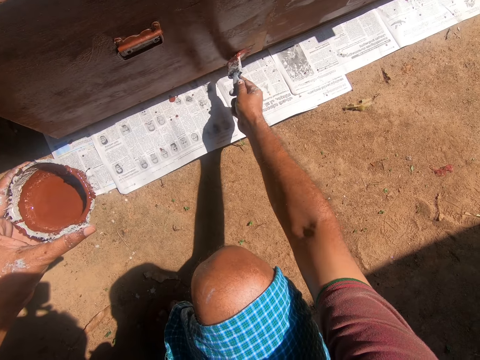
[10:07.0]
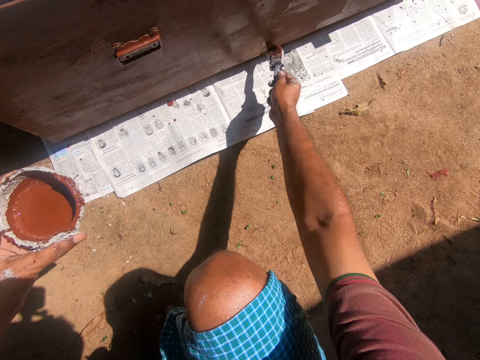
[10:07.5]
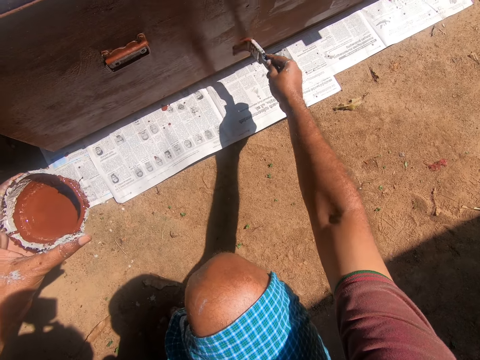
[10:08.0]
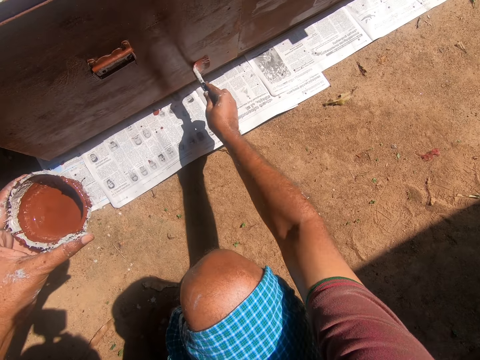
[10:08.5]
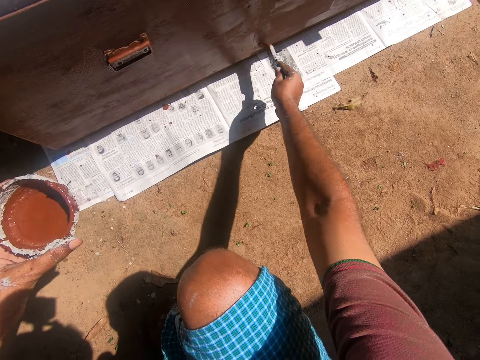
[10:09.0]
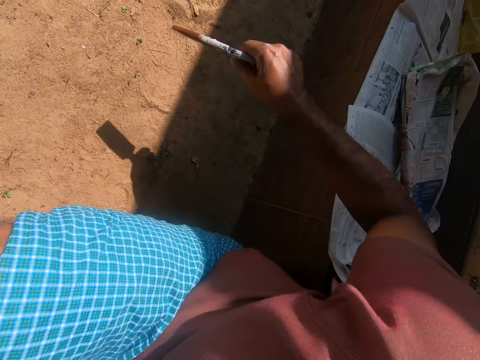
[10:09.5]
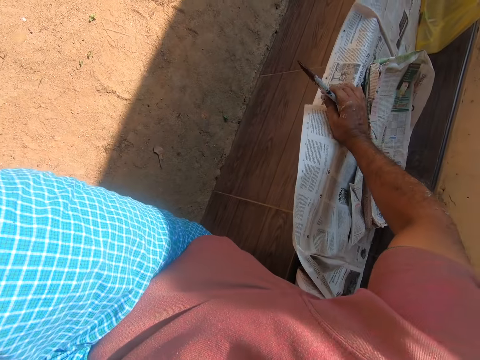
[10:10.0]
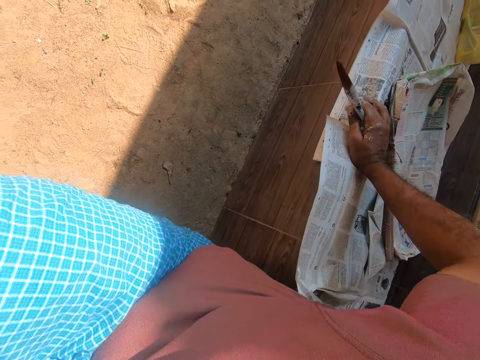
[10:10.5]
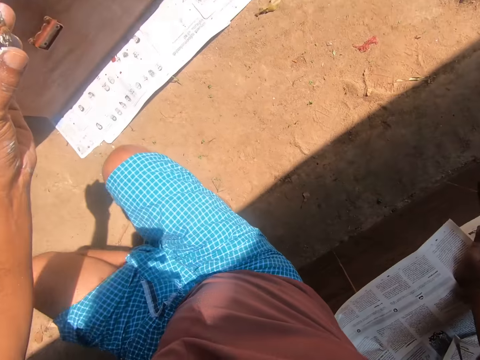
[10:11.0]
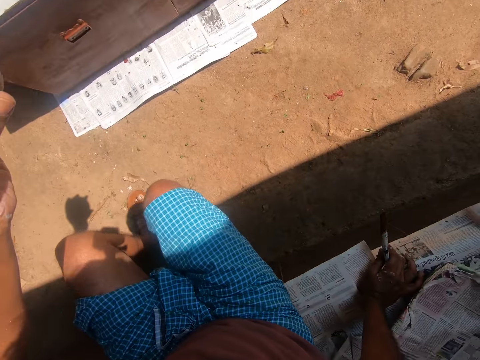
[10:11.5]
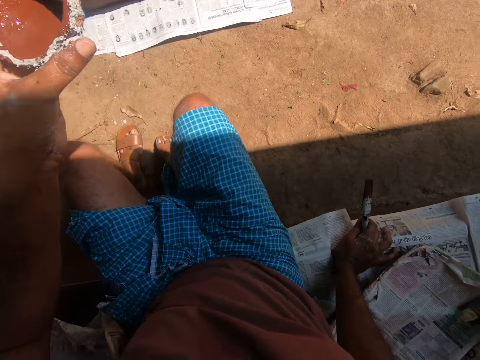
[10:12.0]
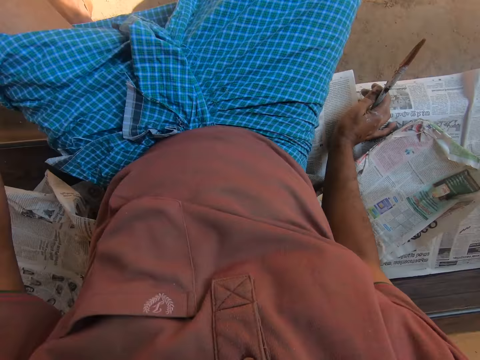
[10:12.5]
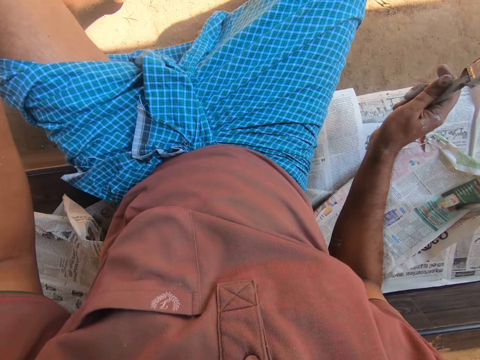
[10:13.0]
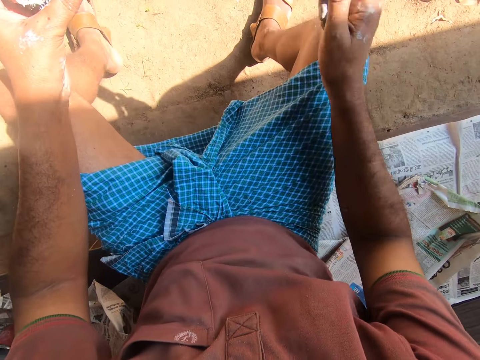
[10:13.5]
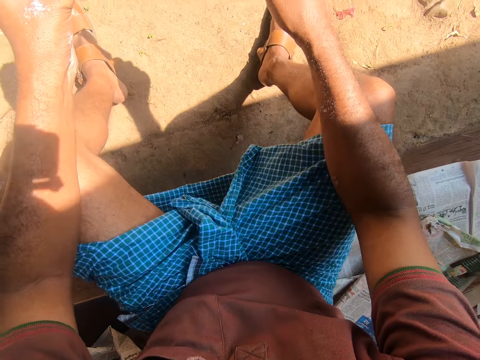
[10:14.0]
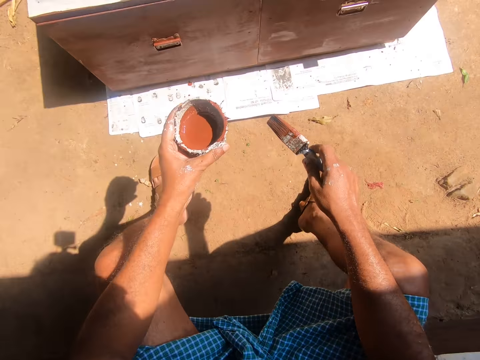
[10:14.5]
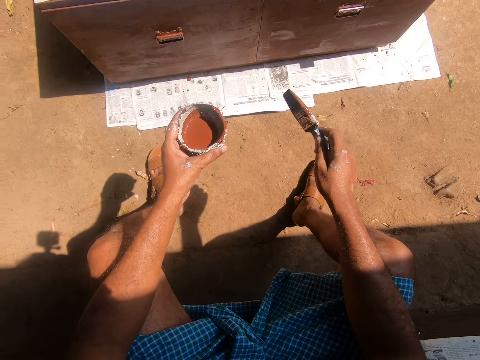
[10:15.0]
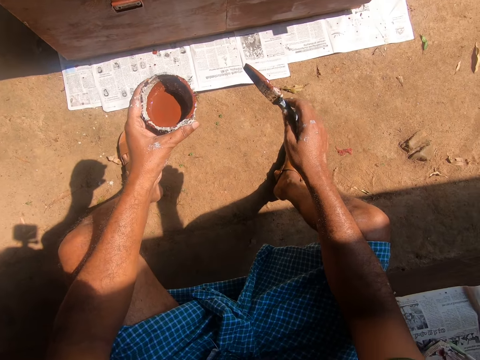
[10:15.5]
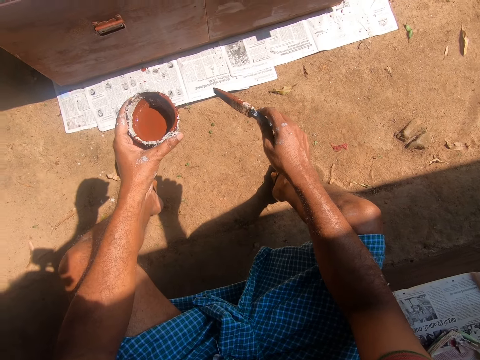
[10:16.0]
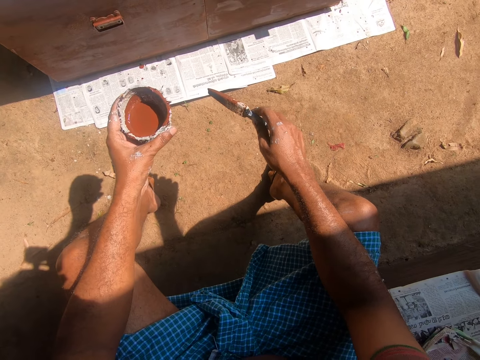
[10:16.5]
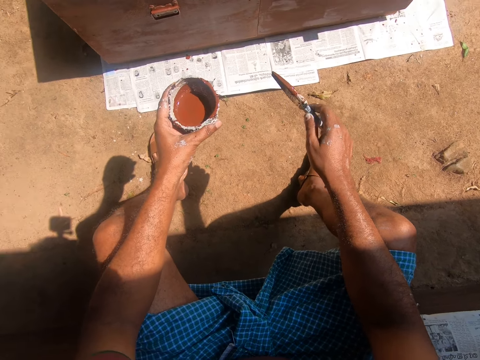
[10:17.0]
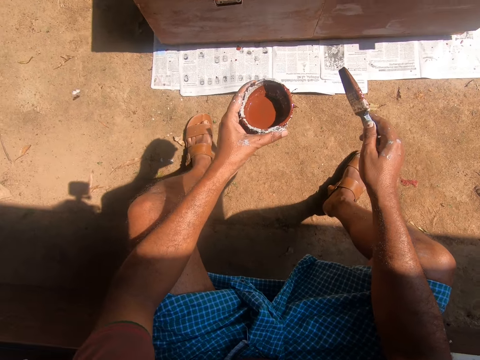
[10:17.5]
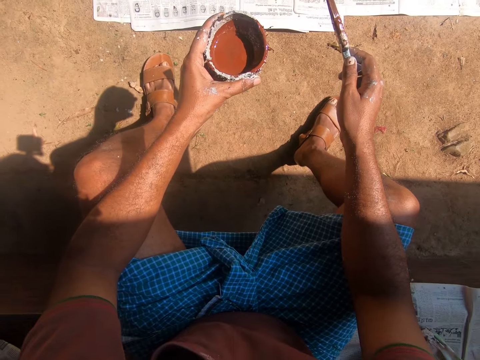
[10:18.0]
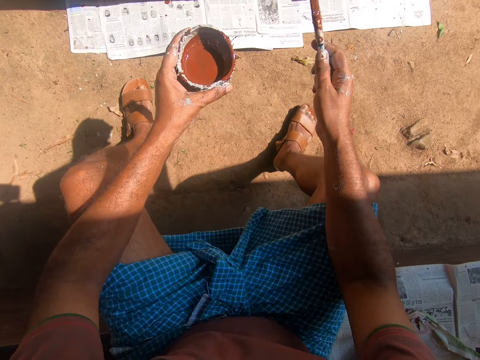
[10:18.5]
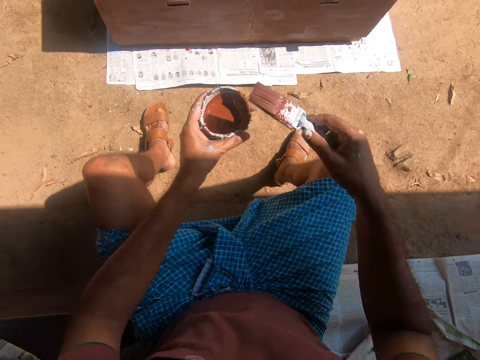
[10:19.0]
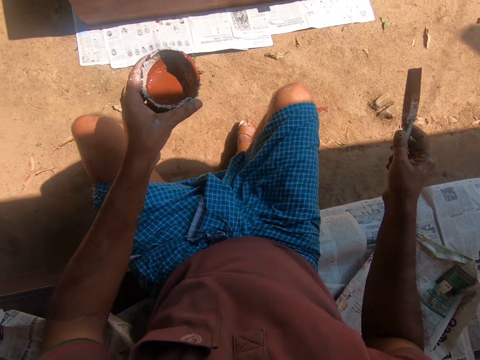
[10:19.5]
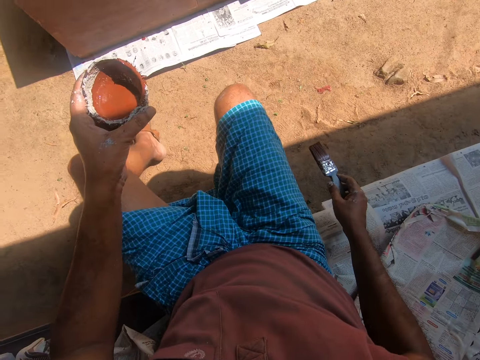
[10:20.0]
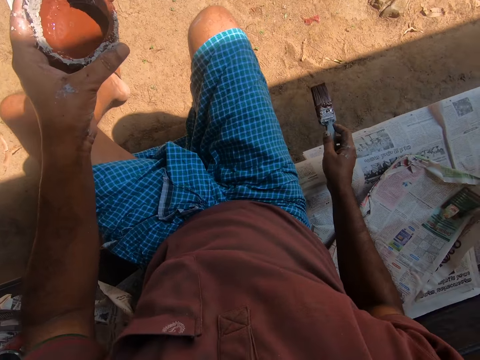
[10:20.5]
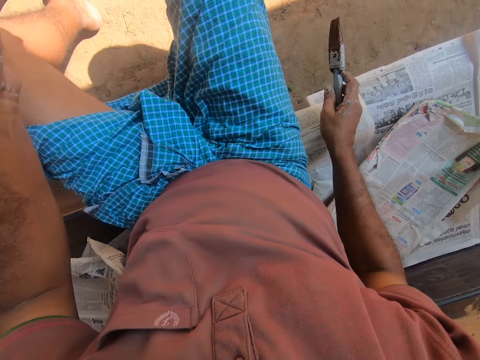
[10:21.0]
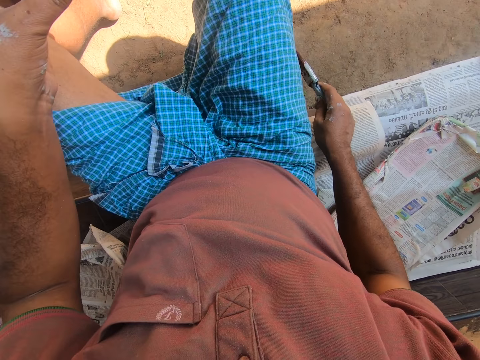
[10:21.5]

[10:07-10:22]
The camera wearer sits on a building skirting. He places his hand on a newspaper. He raises up. He moves his legs. He places his hands on his knees. He moves his hands. He moves his legs.

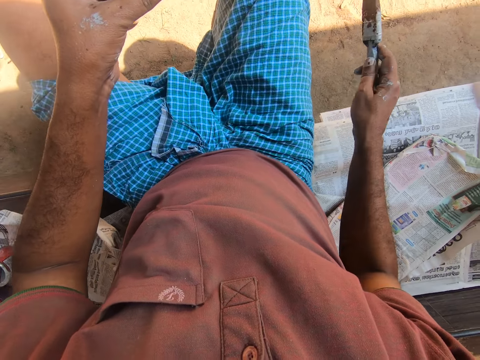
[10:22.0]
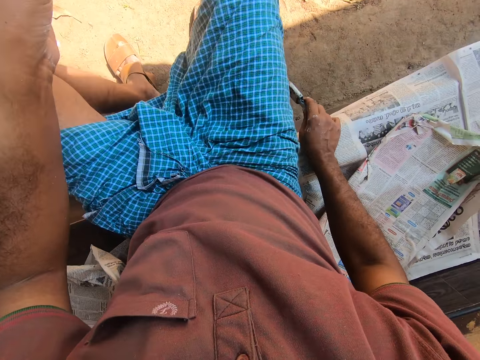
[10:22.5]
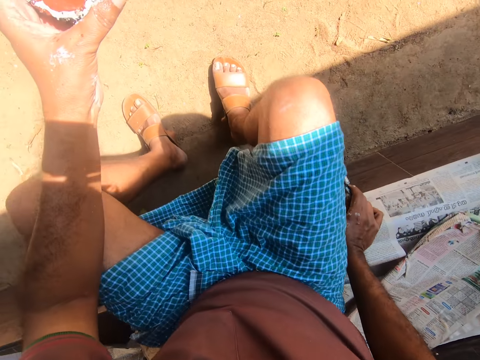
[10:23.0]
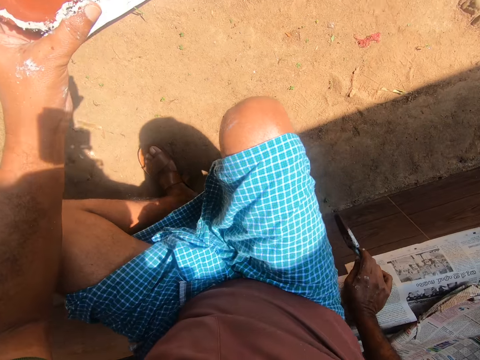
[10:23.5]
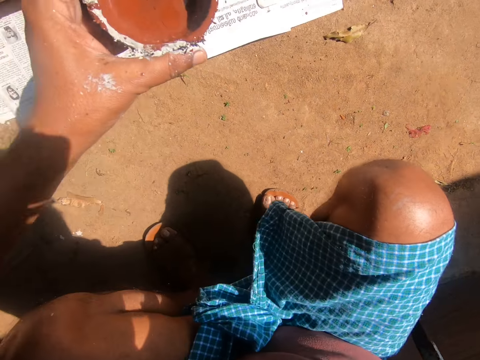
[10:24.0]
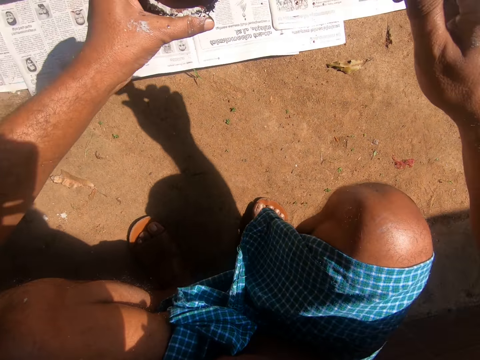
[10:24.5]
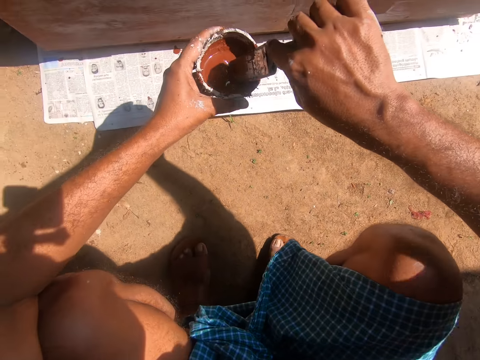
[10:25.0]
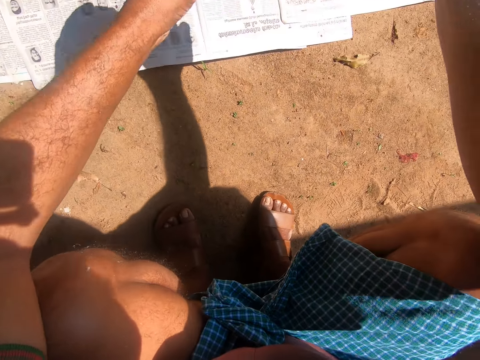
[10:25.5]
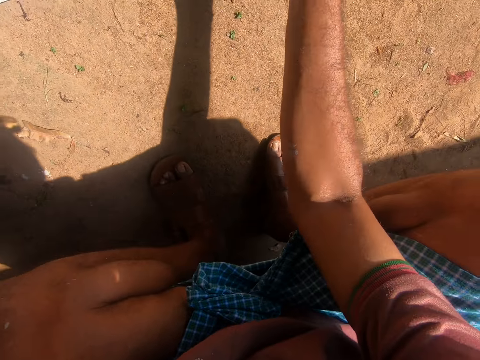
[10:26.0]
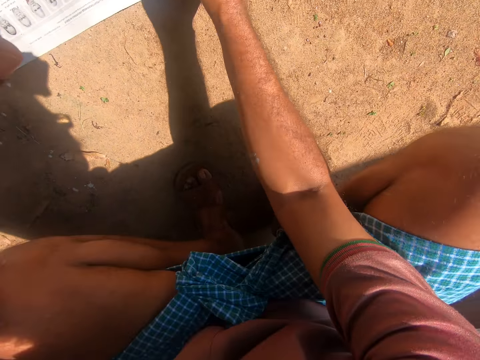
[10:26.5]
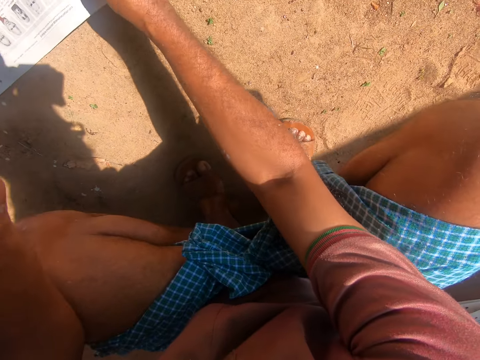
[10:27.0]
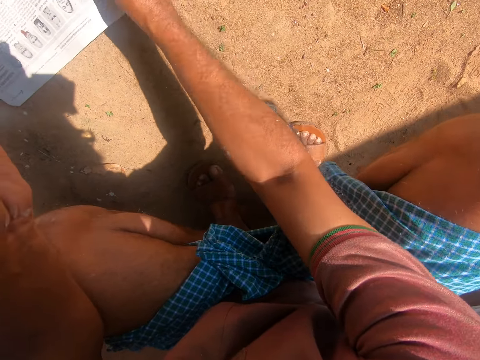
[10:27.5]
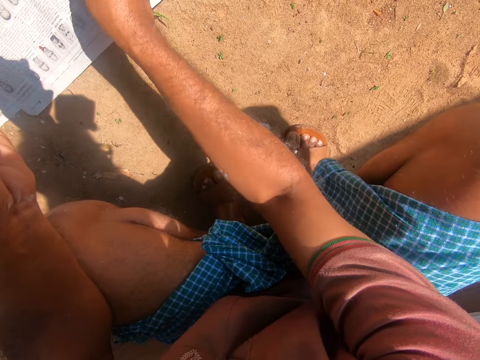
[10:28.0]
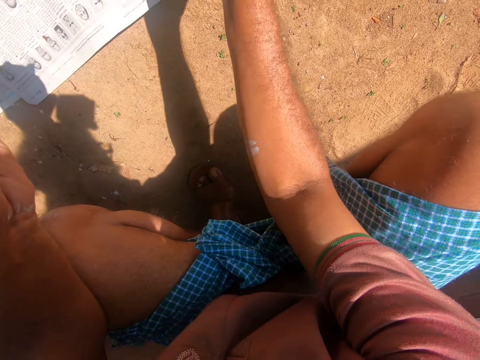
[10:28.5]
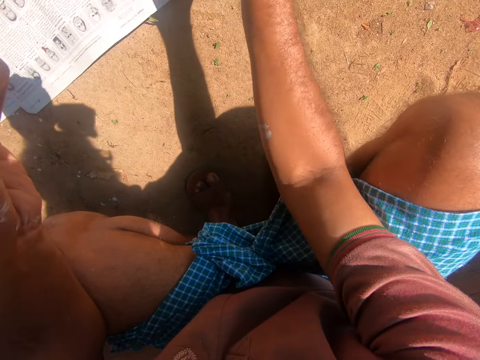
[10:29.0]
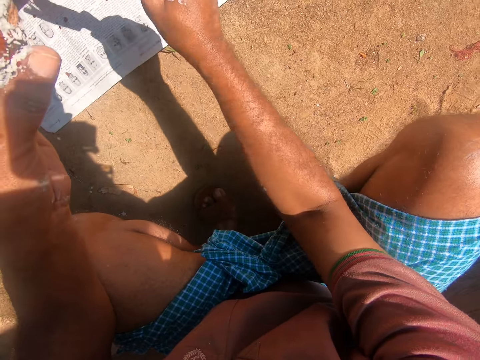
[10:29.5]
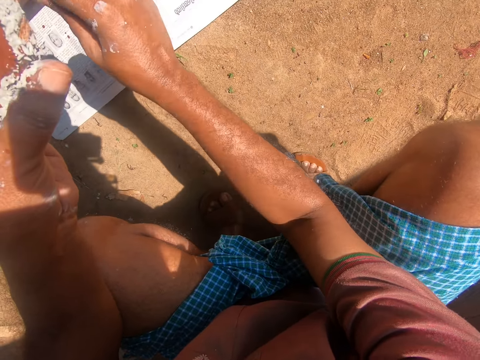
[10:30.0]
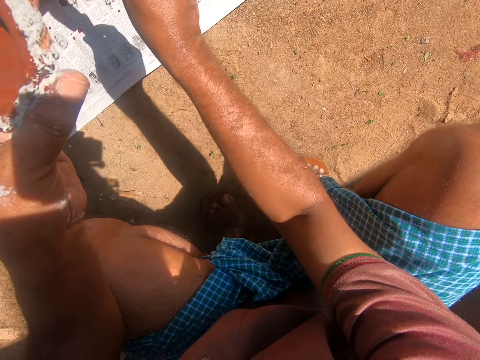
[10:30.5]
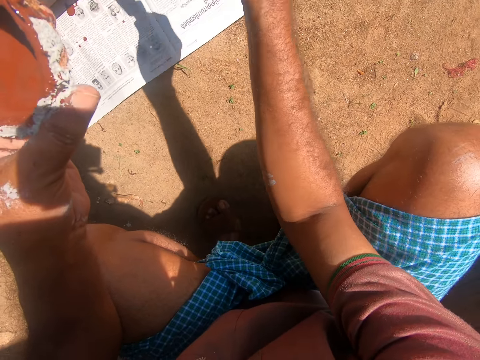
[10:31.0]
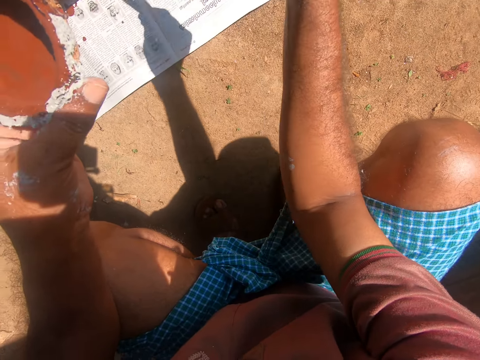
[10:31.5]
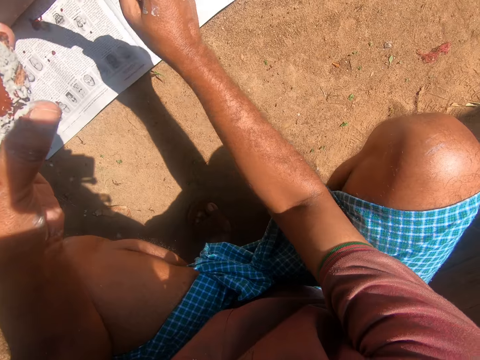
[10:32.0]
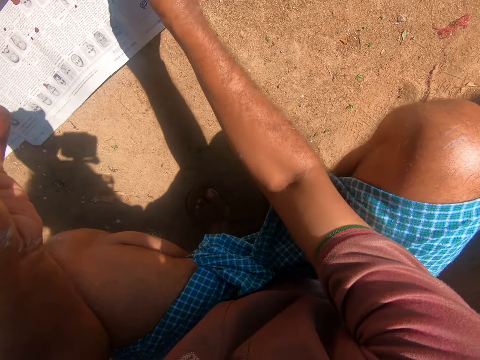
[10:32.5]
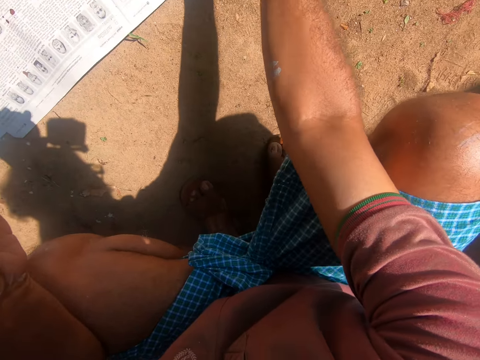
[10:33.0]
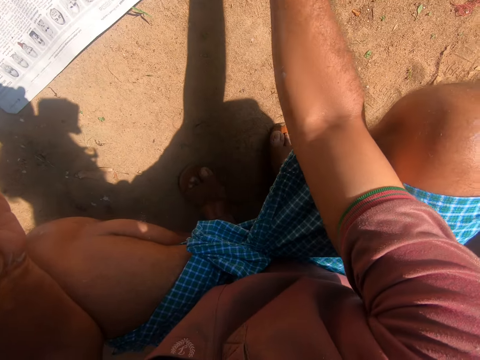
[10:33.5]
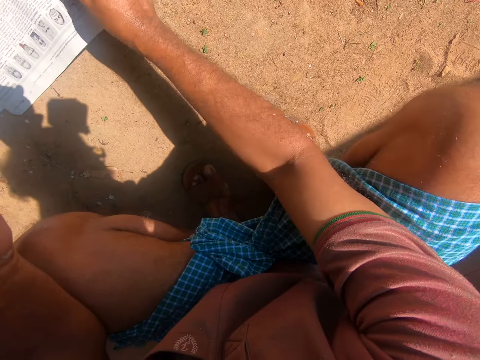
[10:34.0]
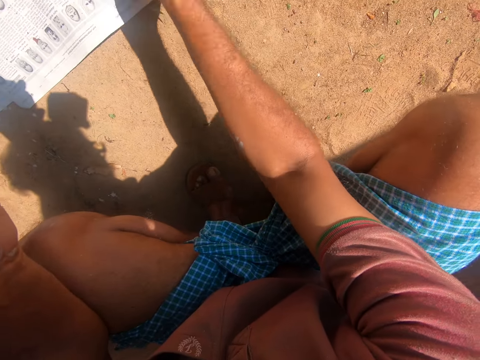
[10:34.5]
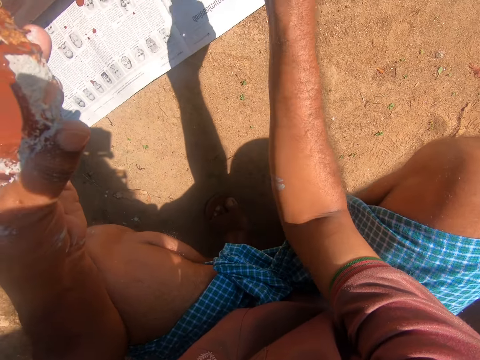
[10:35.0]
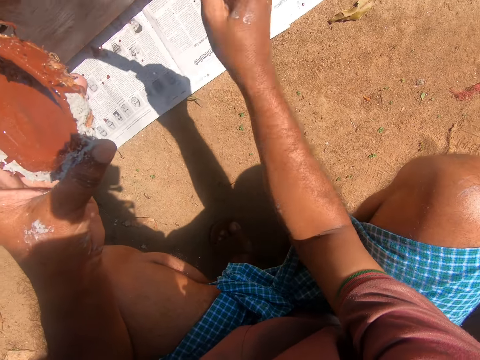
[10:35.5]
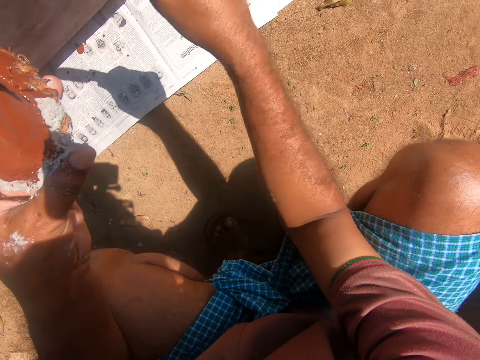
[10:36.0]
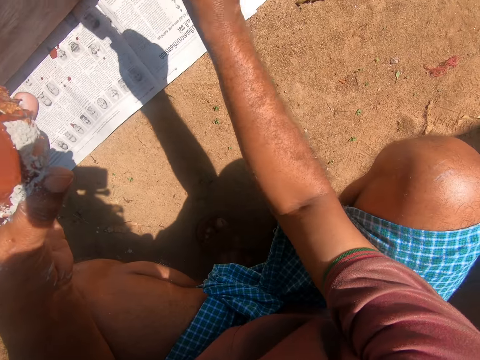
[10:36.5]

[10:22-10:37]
The camera wearer leans towards the cupboard. They squat. They dip the paint brush into the container of paint. They paint the cupboard with the paint brush.
